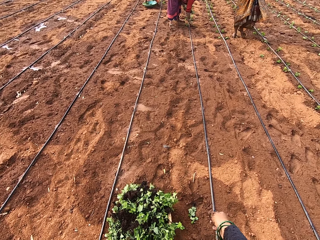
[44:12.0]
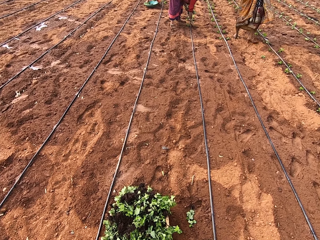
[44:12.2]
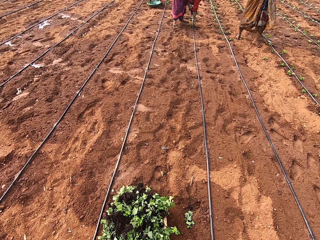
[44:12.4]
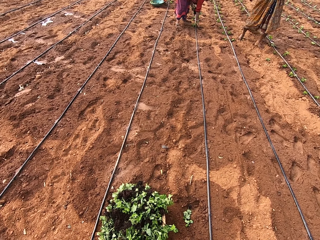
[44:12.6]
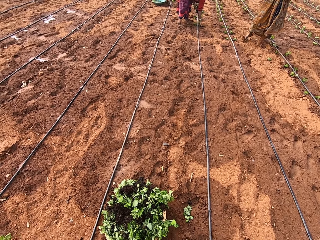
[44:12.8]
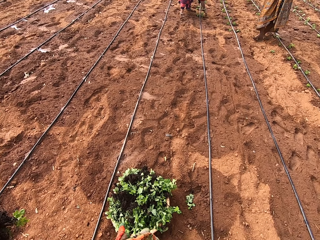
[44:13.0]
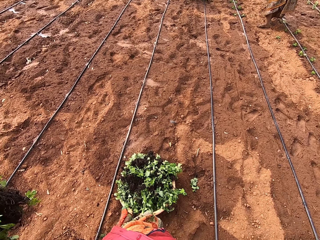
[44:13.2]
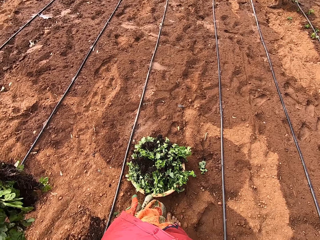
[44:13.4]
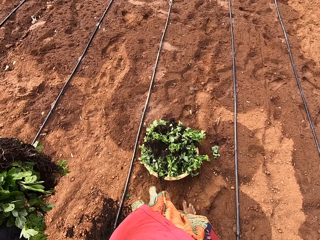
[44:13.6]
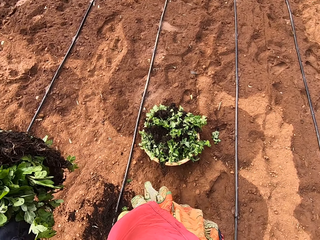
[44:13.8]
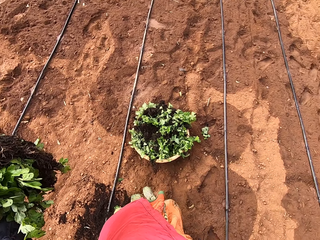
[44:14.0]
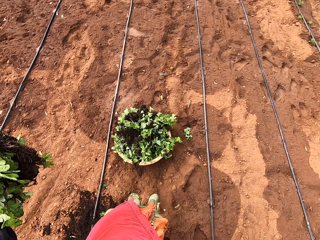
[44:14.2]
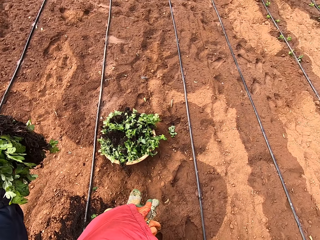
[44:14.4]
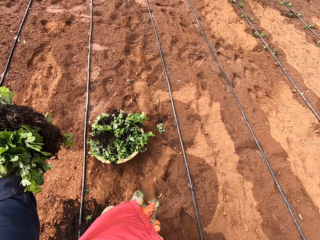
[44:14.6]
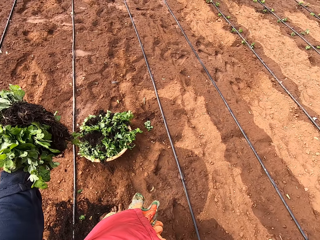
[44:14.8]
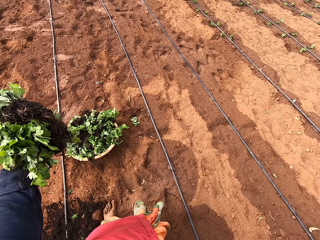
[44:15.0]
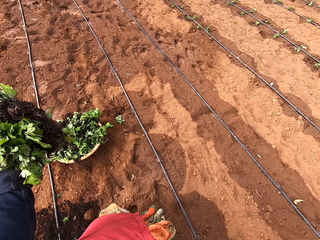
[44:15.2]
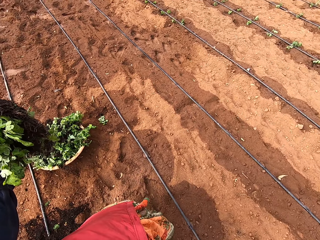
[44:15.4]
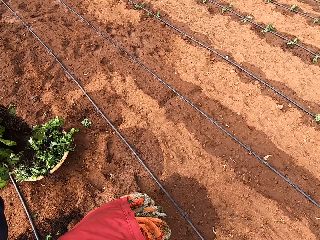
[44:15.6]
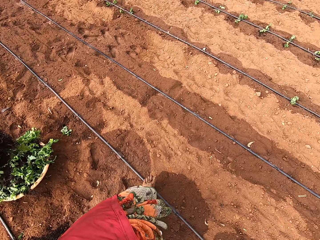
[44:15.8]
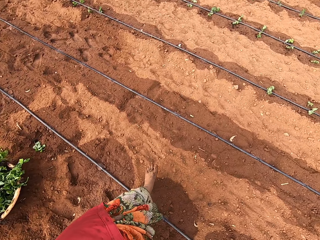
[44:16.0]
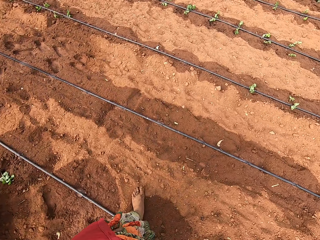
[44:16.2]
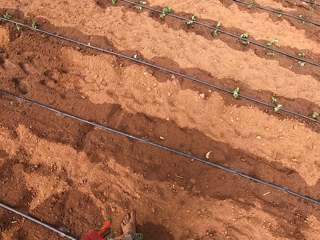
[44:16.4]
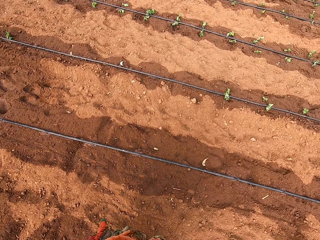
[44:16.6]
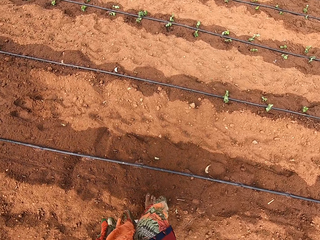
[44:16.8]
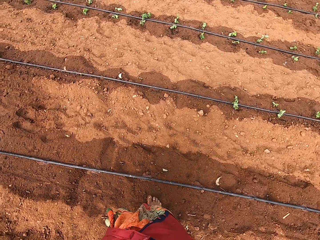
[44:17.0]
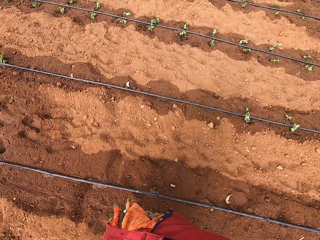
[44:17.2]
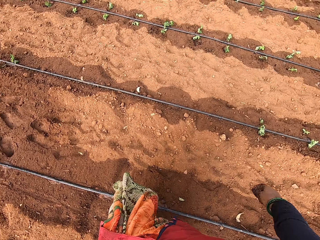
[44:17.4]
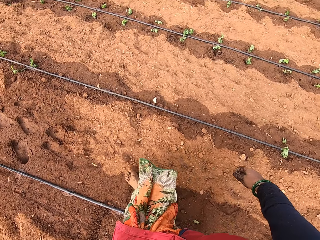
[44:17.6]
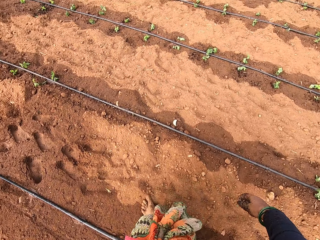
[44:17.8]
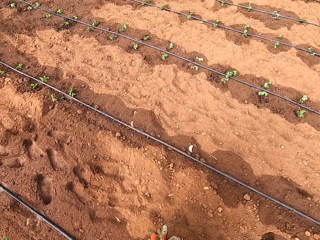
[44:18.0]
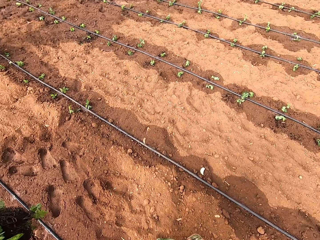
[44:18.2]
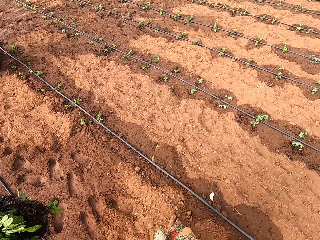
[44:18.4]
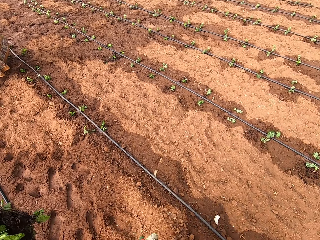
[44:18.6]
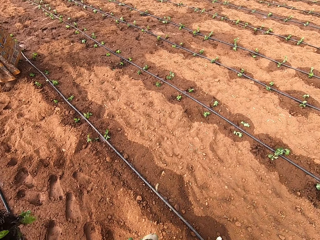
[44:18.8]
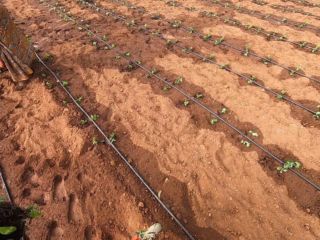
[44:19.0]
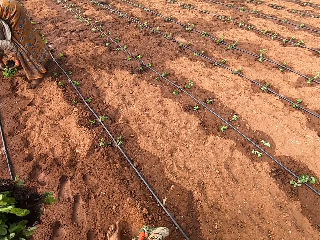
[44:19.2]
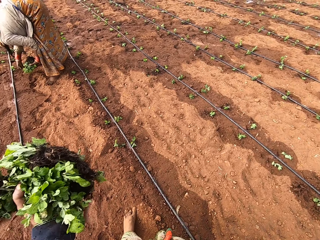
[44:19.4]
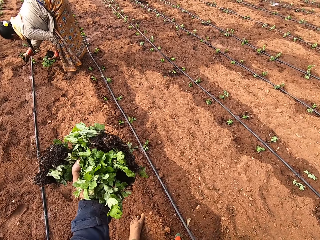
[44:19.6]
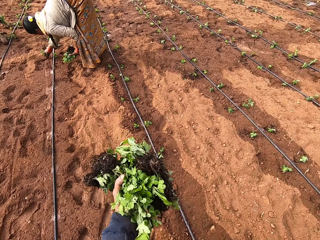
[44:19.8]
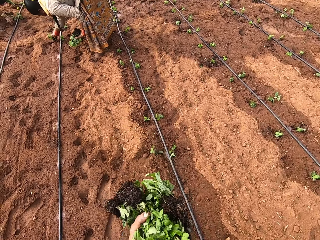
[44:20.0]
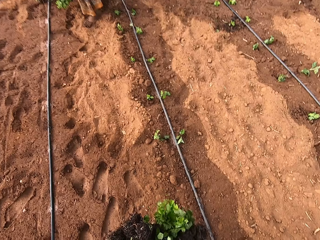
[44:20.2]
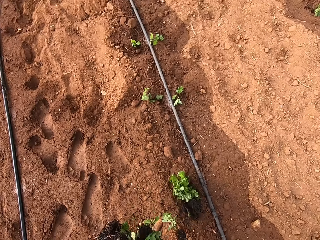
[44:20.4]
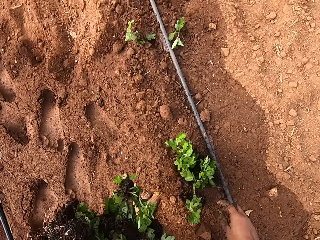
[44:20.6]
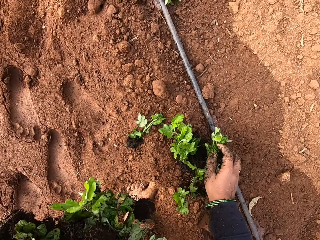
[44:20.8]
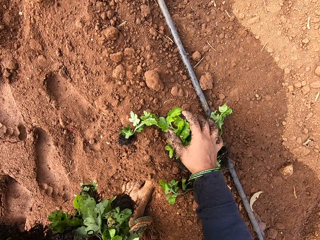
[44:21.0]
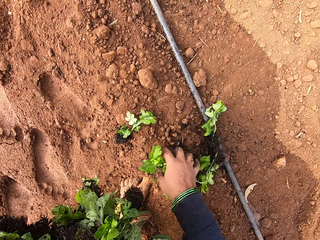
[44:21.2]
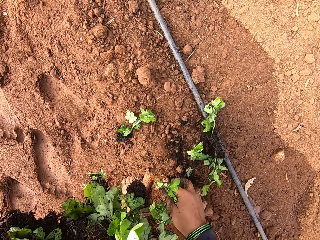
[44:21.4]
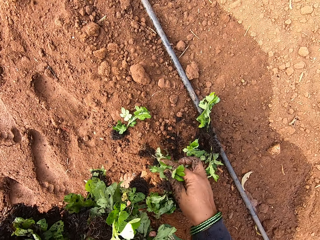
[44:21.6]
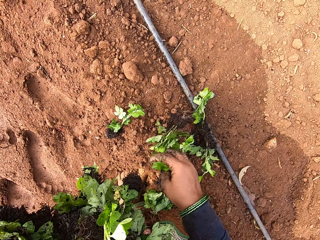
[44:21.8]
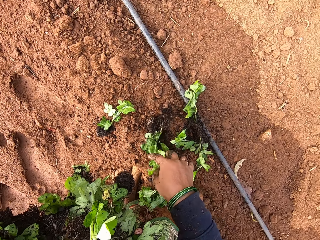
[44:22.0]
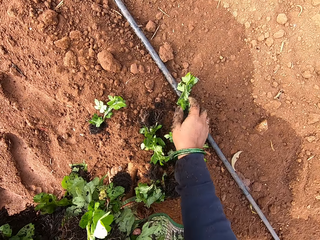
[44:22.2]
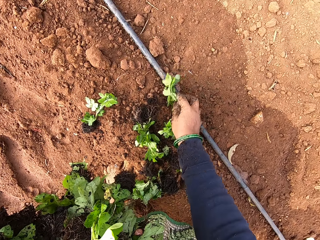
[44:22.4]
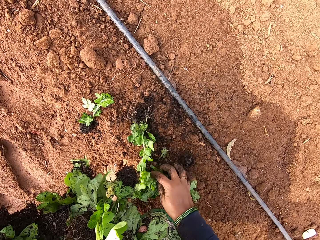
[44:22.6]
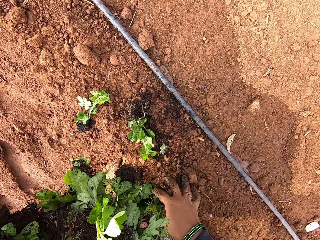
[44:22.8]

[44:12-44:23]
The camera wearer walks while carrying the seedlings. A woman plants some seedlings in the ground with her right hand. The camera wearer moves the seedlings on the ground with her right hand. She talks while planting.

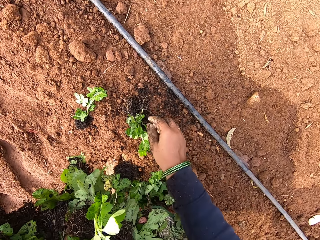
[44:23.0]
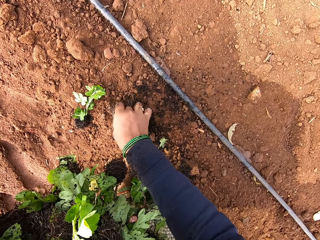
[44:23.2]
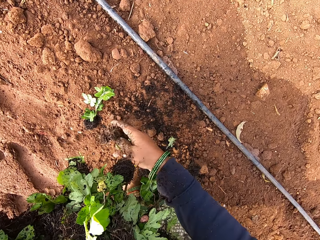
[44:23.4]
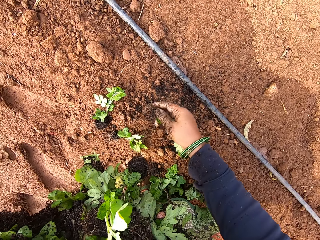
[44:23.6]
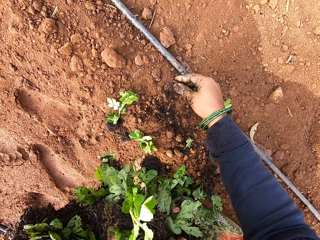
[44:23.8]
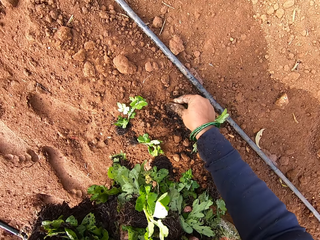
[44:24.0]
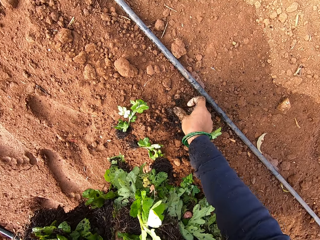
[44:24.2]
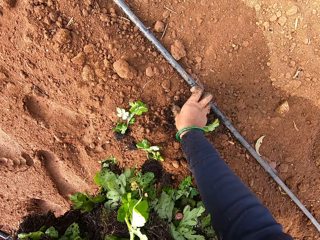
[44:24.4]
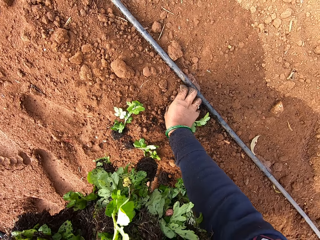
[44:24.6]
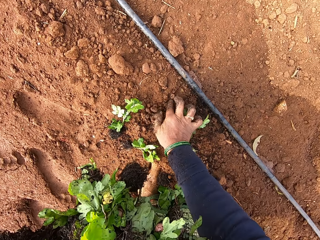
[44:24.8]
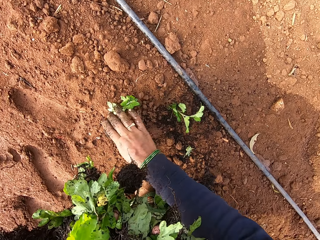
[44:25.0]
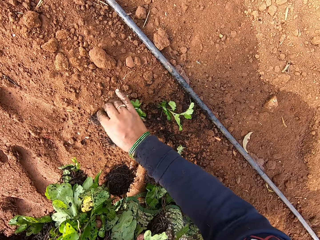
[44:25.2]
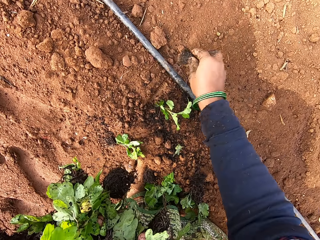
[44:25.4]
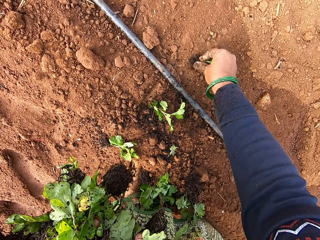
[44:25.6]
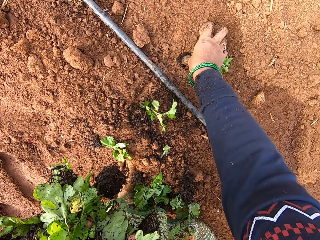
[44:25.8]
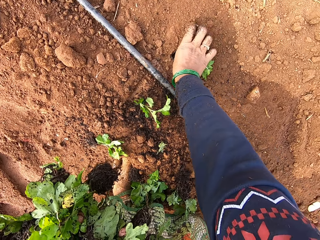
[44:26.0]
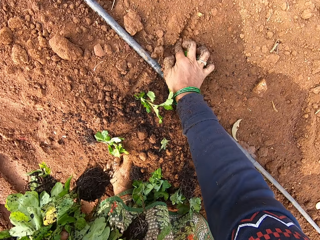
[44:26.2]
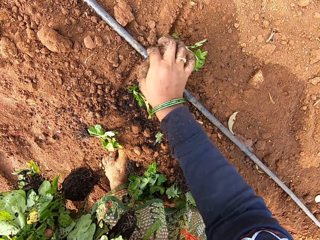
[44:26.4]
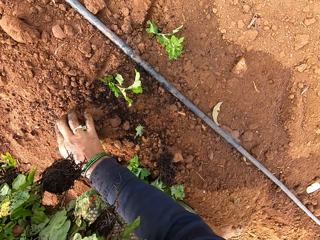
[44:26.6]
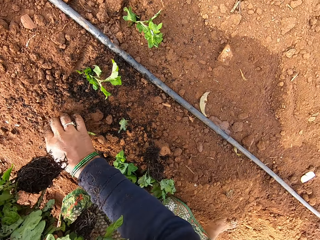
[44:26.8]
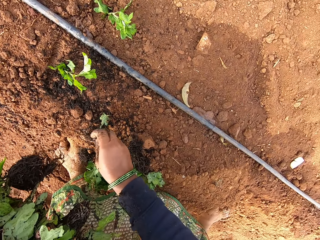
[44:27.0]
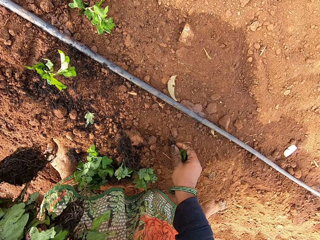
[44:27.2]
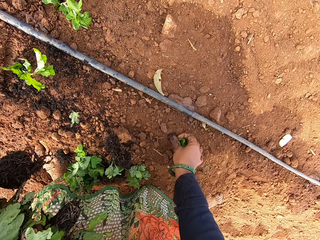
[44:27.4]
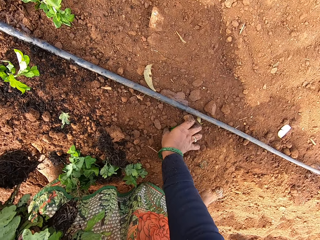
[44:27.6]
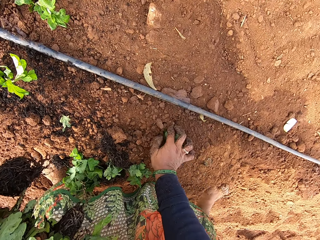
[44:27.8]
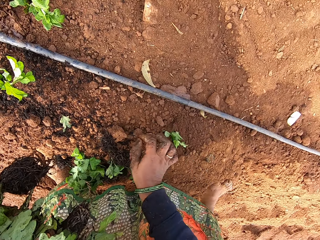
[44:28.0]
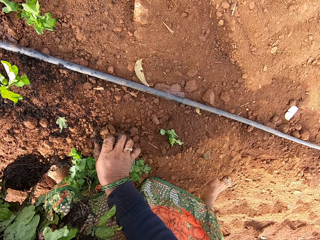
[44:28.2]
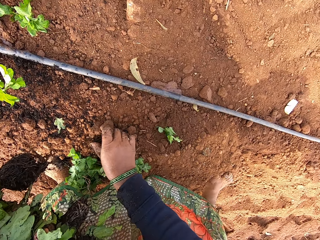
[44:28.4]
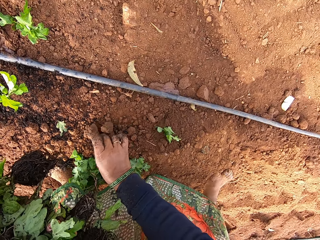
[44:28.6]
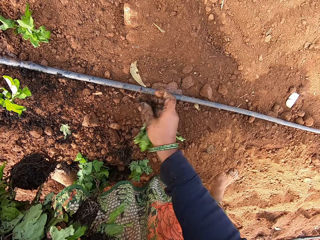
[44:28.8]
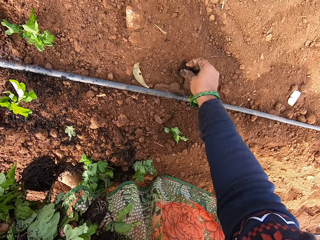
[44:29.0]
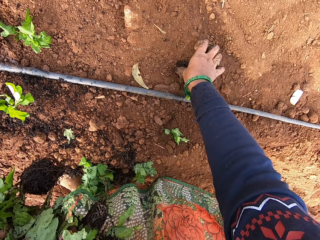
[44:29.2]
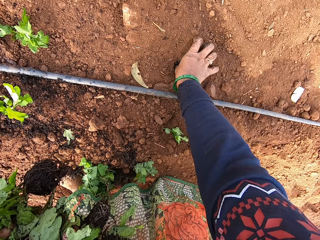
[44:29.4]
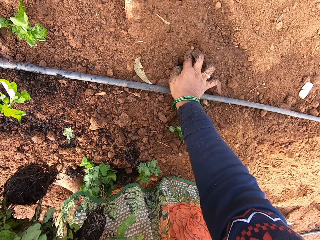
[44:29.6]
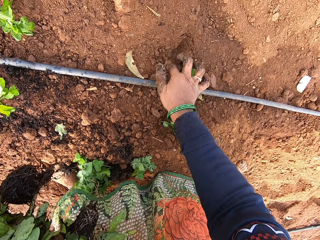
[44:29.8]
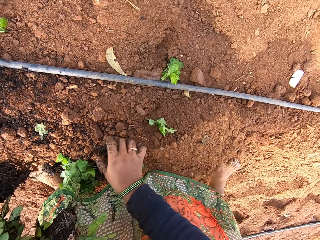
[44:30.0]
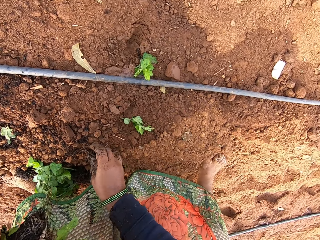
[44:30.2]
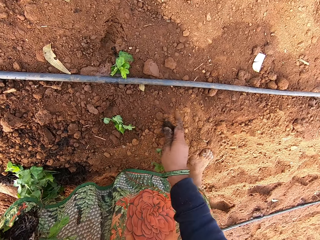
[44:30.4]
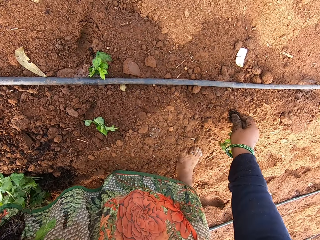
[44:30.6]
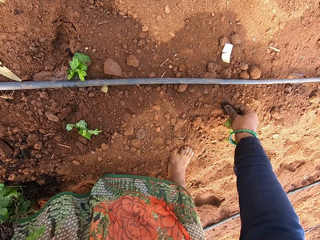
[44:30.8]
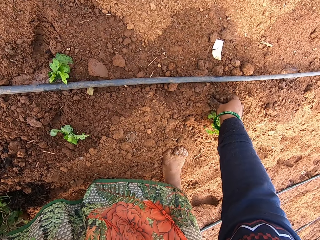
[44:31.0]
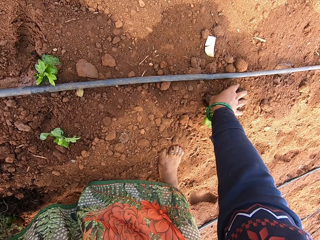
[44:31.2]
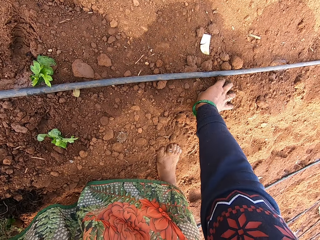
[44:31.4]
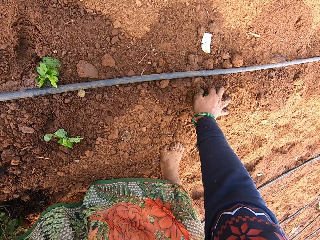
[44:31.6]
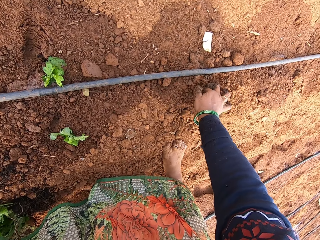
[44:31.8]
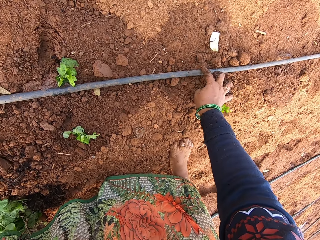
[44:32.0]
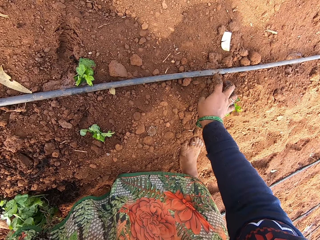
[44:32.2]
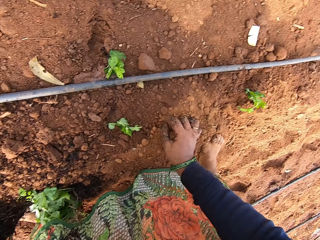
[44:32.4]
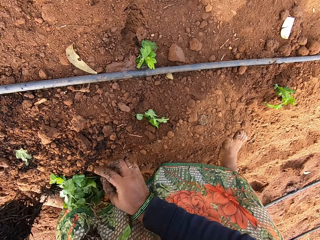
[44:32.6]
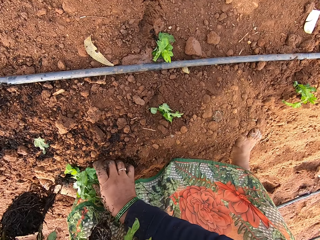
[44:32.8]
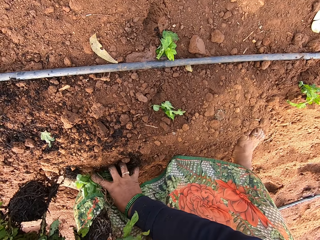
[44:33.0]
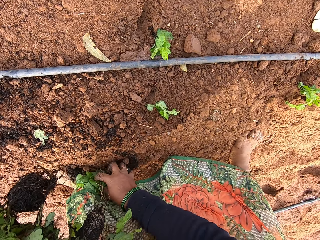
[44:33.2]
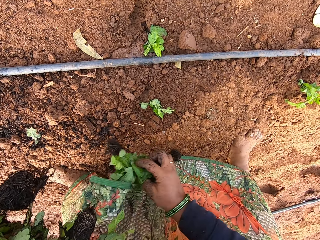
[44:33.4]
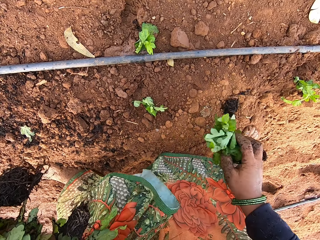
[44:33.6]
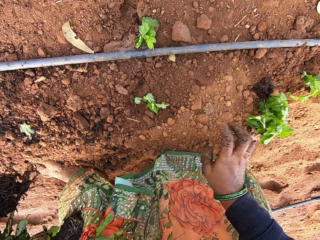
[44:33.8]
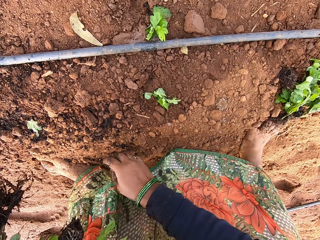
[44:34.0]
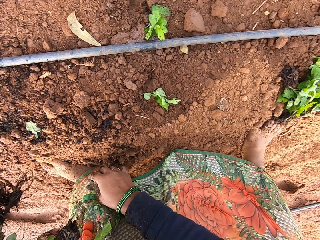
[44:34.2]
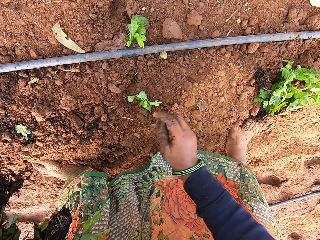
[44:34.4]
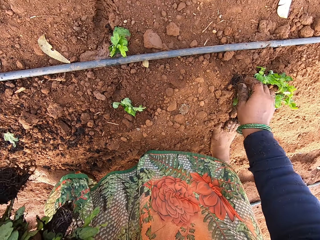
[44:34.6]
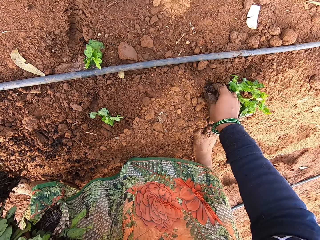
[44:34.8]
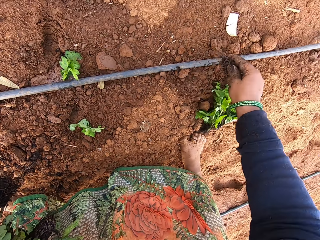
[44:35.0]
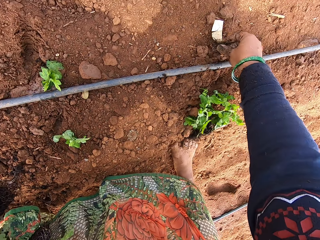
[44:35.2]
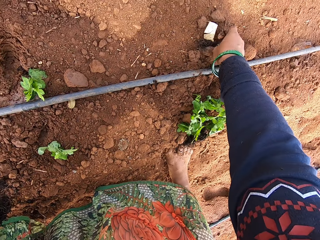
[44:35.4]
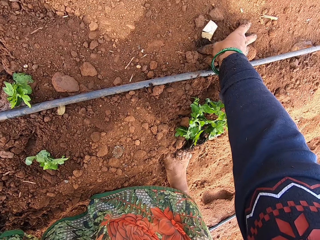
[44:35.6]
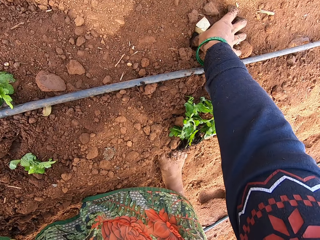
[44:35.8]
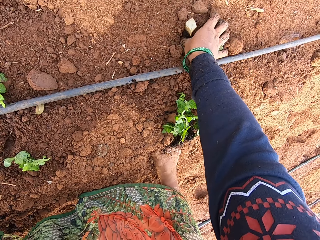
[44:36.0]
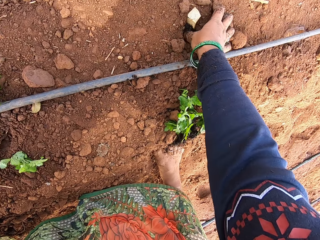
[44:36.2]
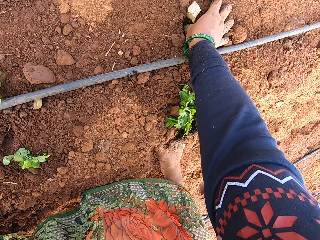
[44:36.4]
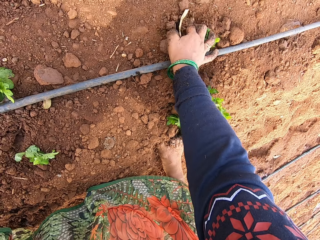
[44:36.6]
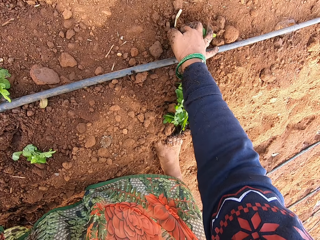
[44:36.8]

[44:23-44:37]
The camera wearer takes a seedling from the ground with her right hand. She plants the seedling in the ground with her right hand. She takes a seedling from the ground with her right hand. She plants the seedling in the ground with her right hand. She takes a seedling from the ground with her right hand. She plants the seedling in the ground with her right hand. She takes a seedling from the ground with her right hand. She plants the seedling in the ground with her right hand. She takes a seedling from the ground with her right hand. She plants the seedling in the ground with her right hand. She touches the pipe on the ground with her right hand. She takes the seedlings from the ground with her right hand. She throws the seedlings in her right hand on the ground. She takes a seedling from the ground with her right hand. She plants the seedling in the ground with her right hand.
